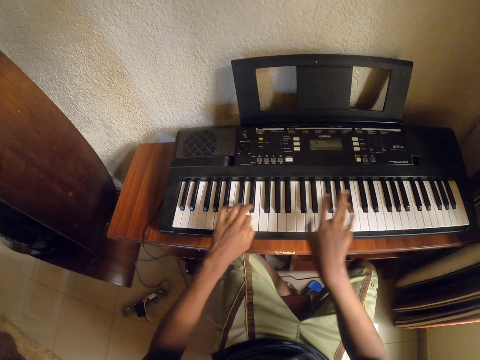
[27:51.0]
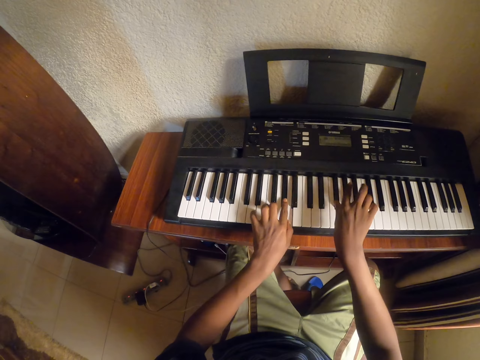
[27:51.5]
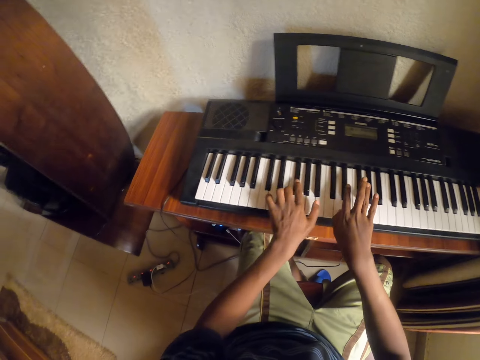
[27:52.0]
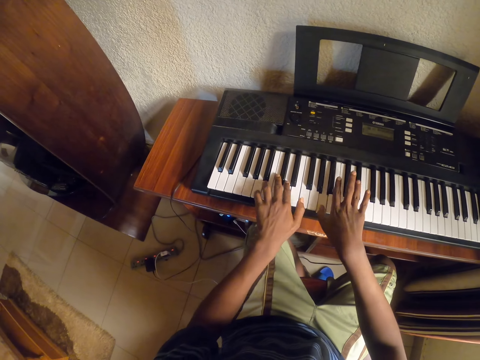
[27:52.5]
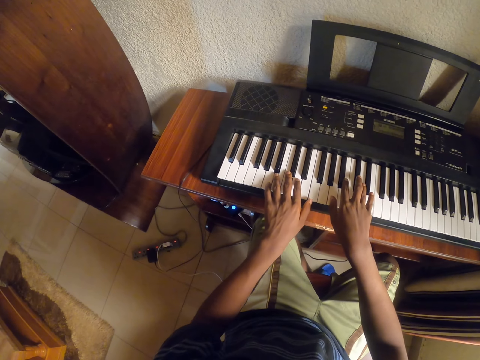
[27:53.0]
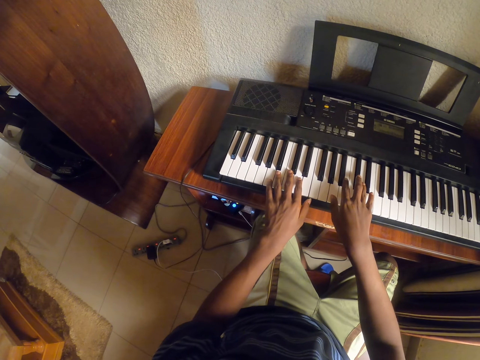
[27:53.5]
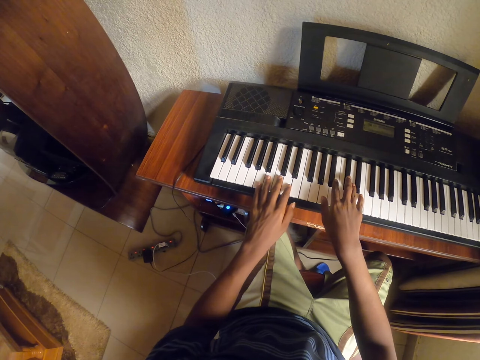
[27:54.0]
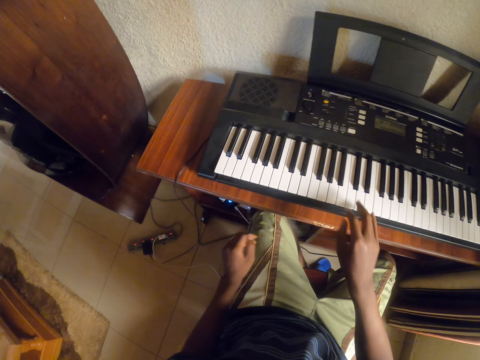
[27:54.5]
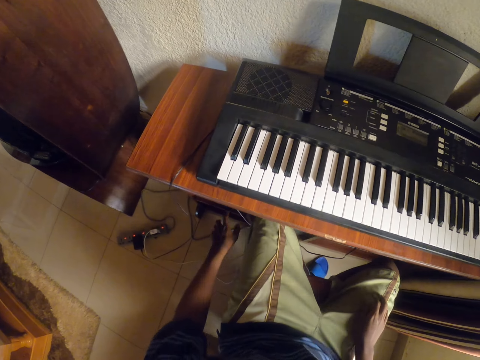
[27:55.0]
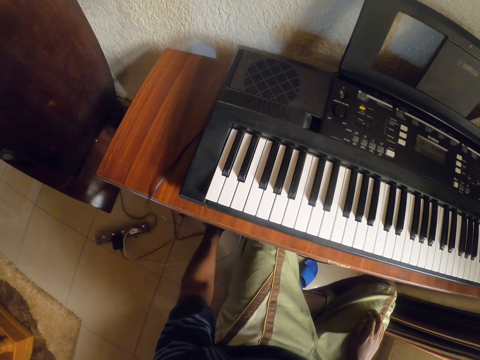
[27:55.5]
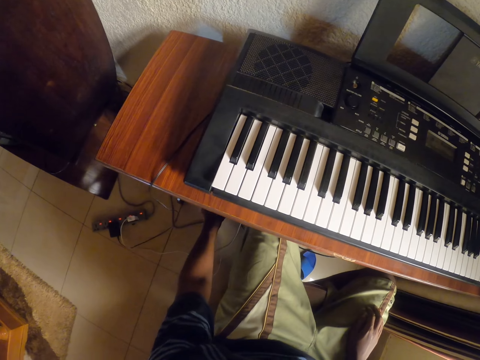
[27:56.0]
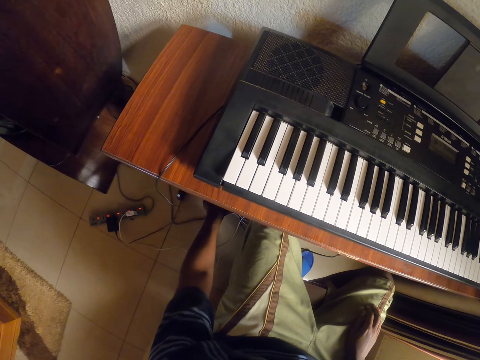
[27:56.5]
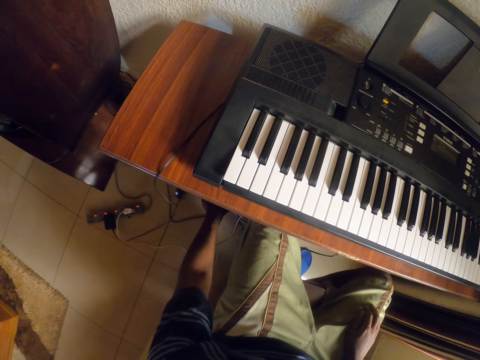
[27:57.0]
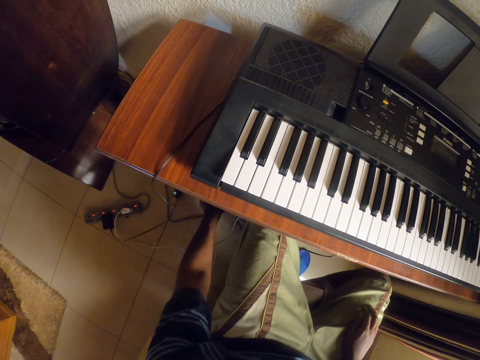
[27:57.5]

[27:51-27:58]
The camera wearer stops playing a piano. They move the left hand, move around, place the right hand on the thigh, and touch something with the left hand.
